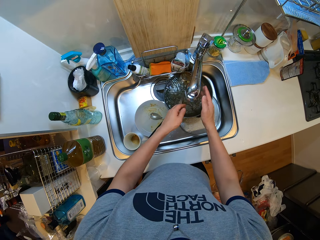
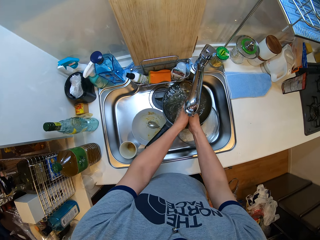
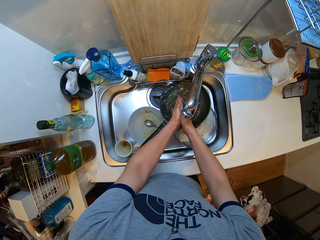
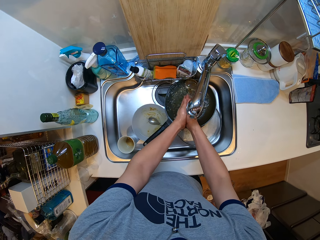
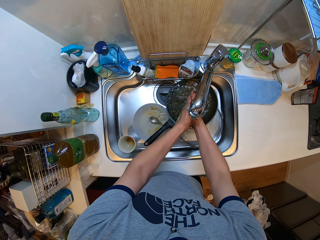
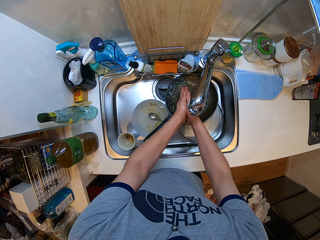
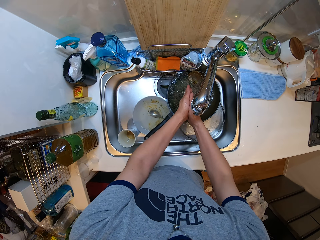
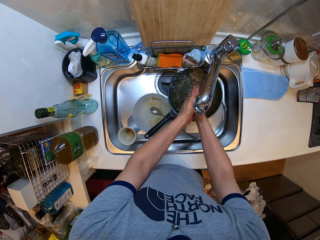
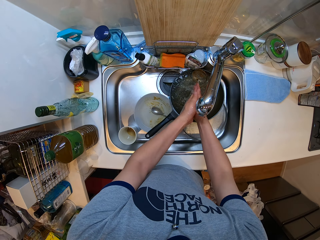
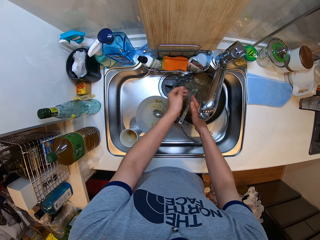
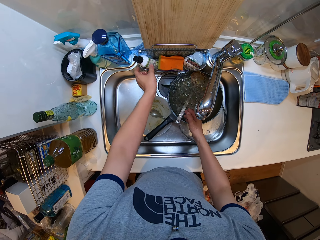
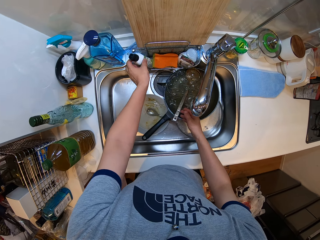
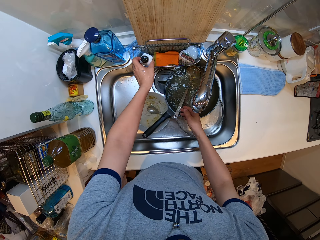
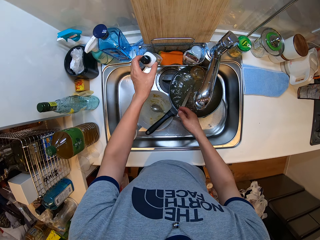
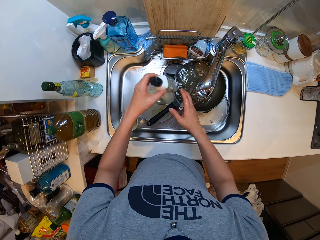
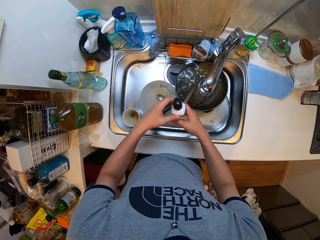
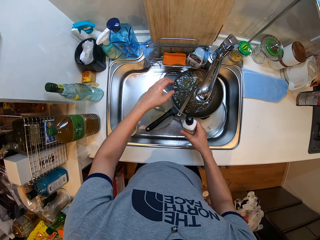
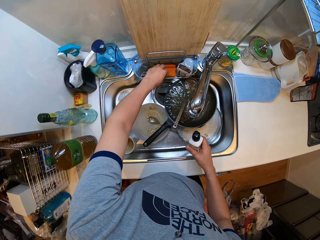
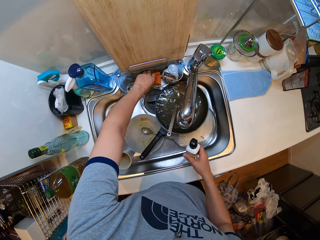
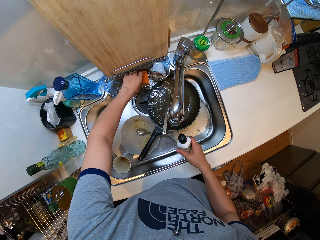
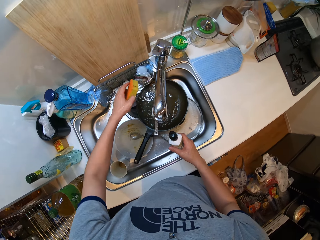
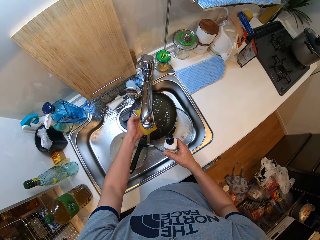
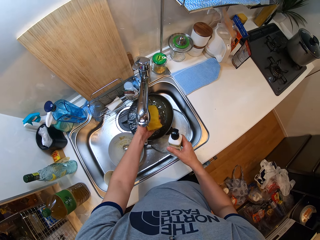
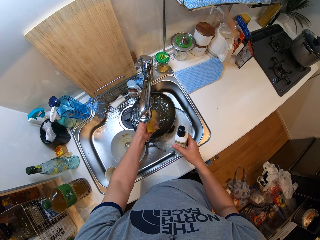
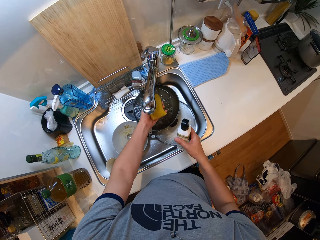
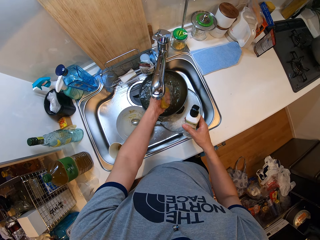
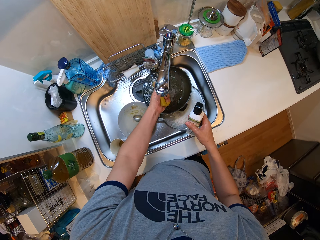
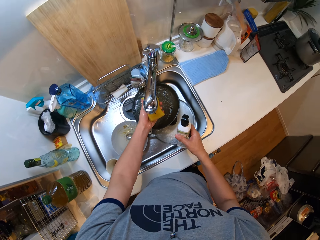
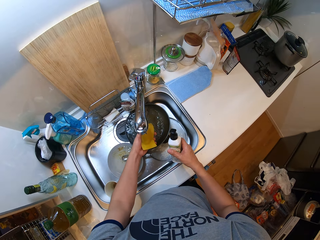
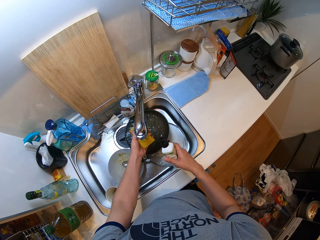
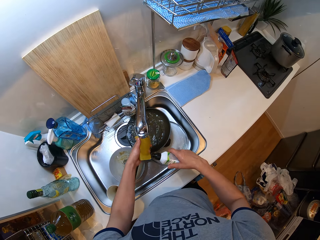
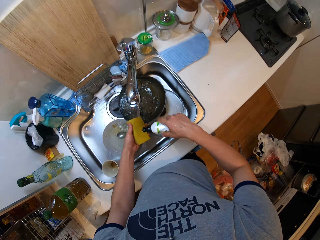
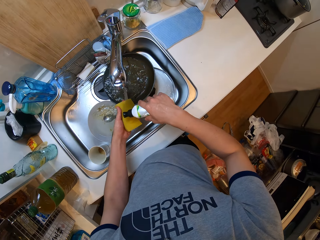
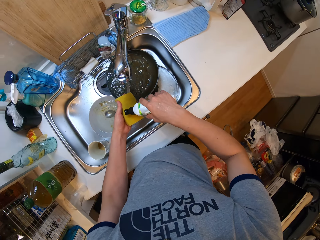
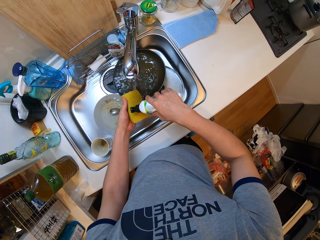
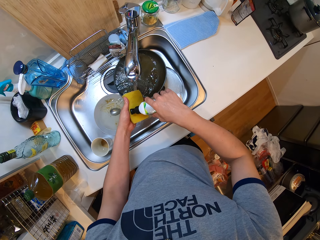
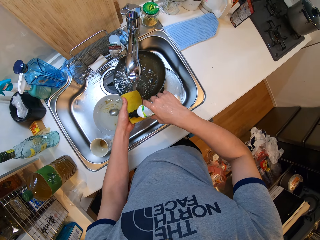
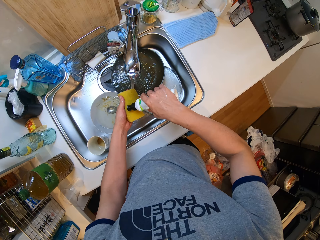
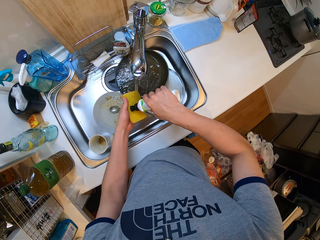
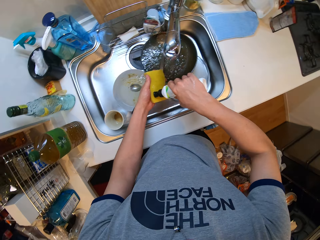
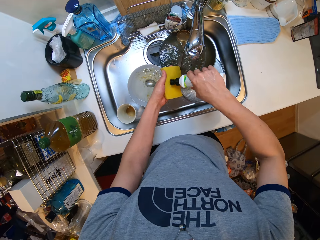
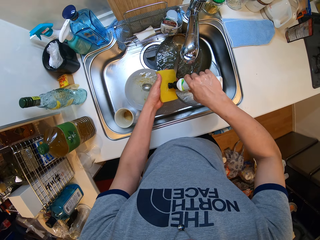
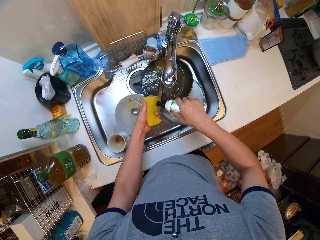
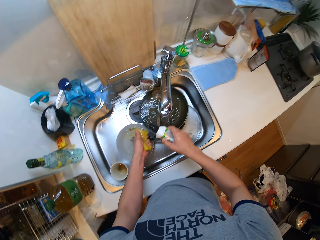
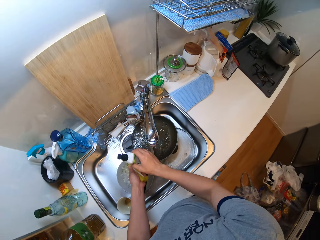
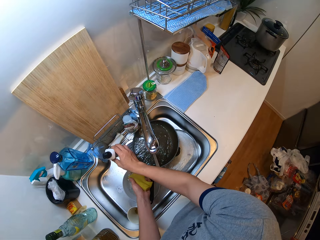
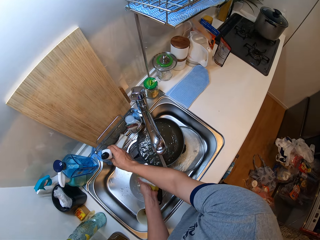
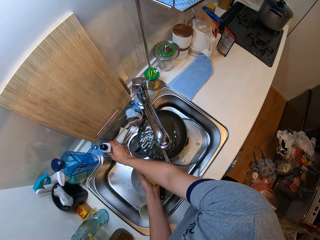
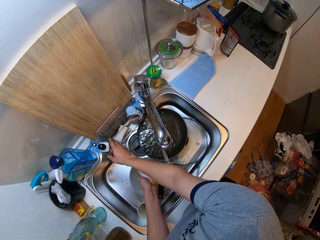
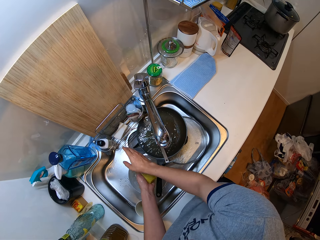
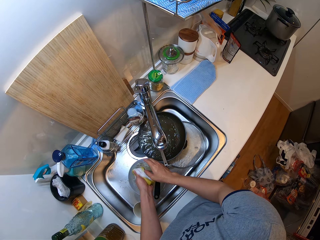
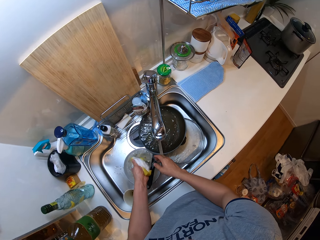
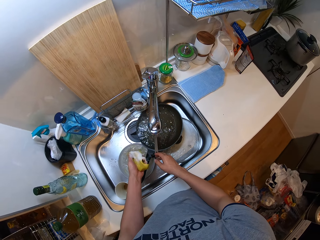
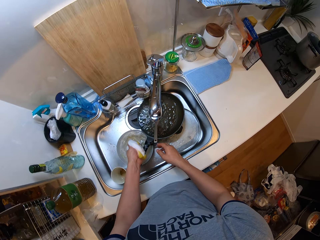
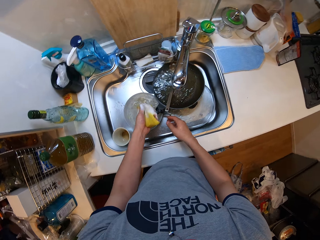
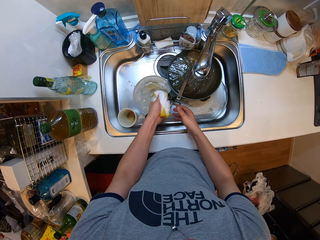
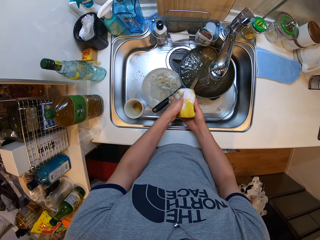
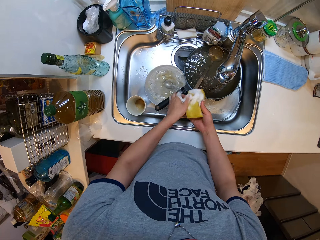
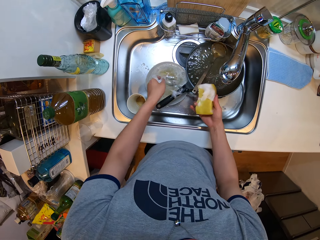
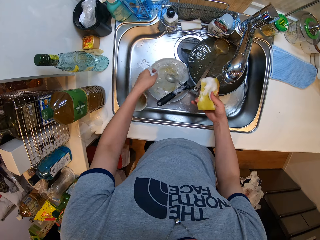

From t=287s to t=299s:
The camera wearer rotates the tap. He washes his hand from the tap. He picks the utensil soap. He picks a sponge, rinses the sponge, and applies soap on the sponge. He puts the soap bottle on a sink storage holder.

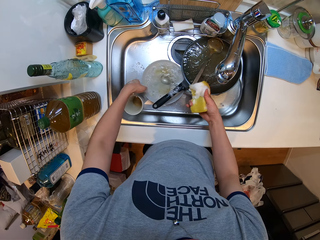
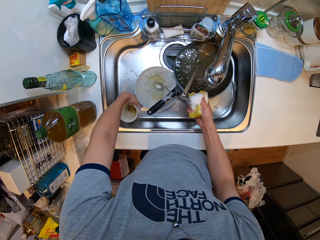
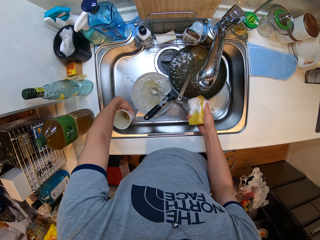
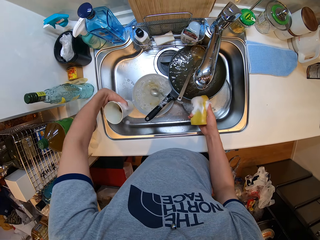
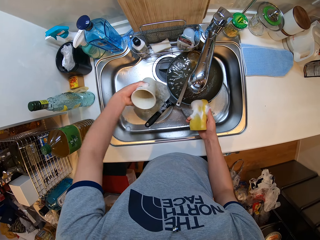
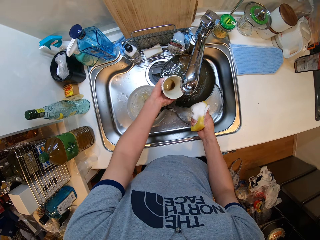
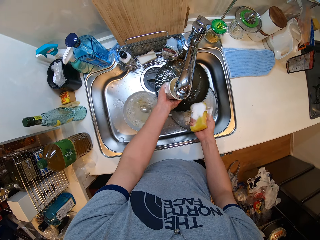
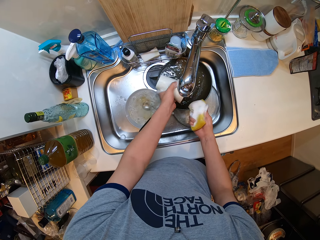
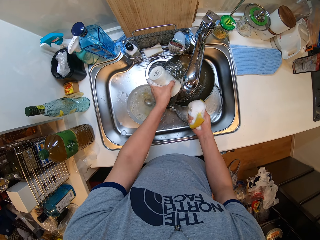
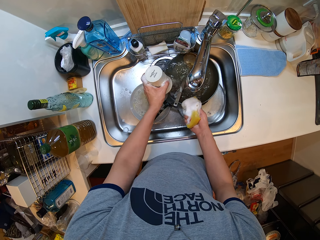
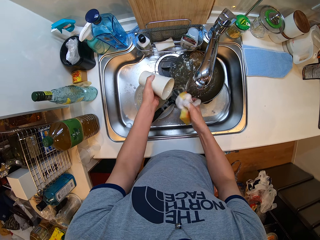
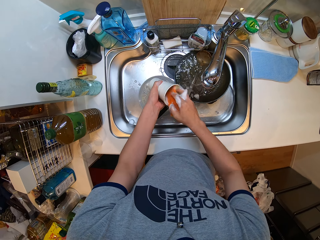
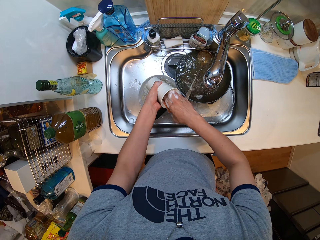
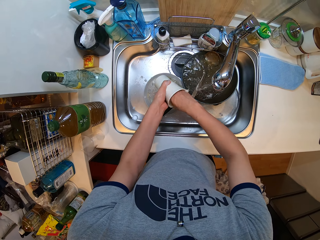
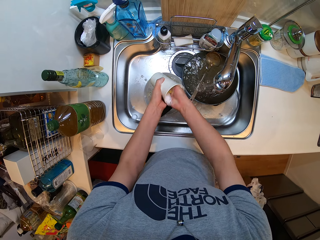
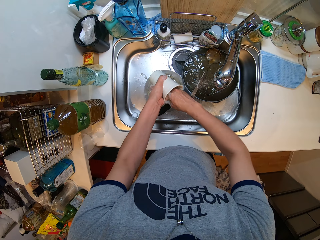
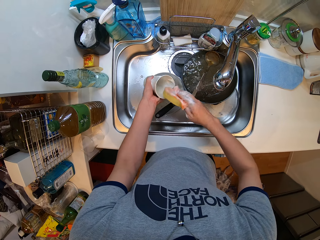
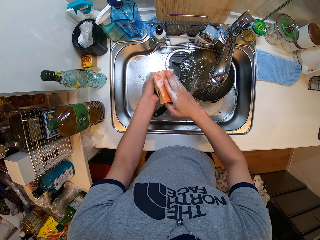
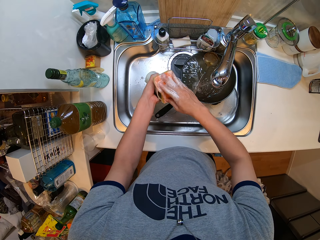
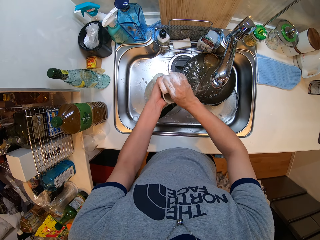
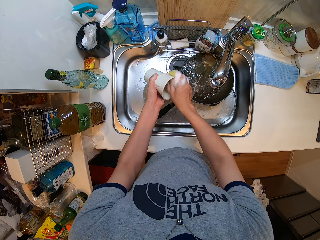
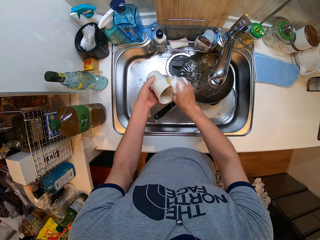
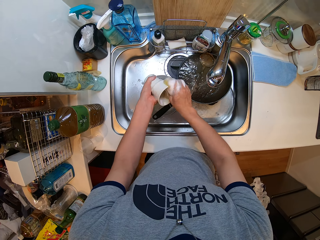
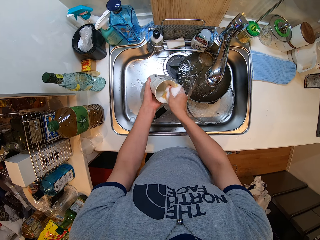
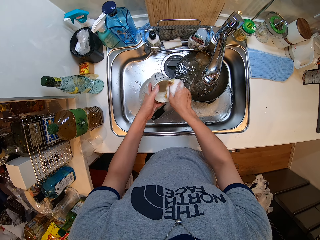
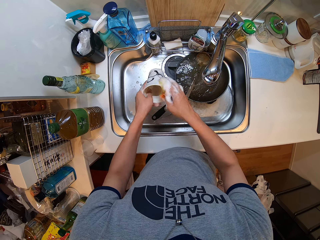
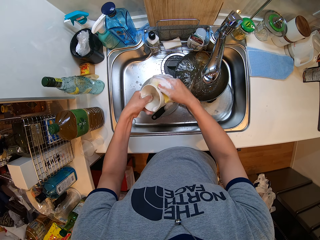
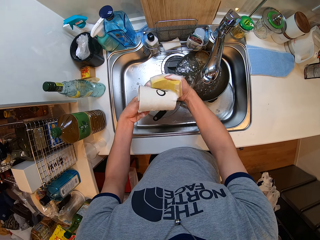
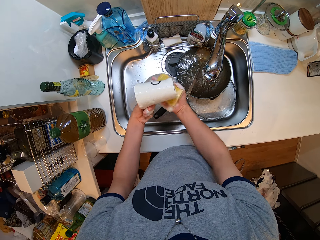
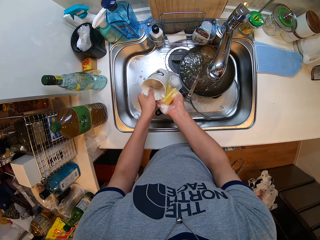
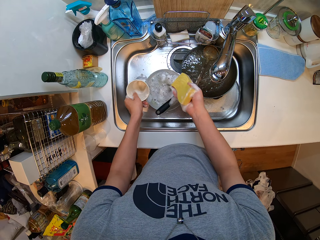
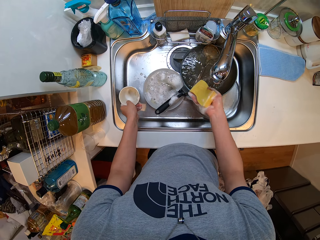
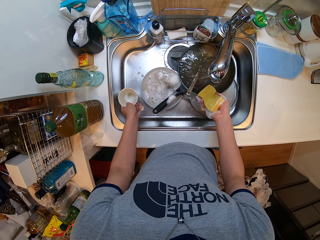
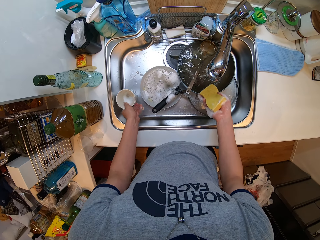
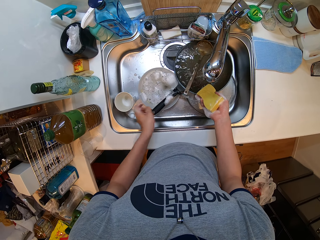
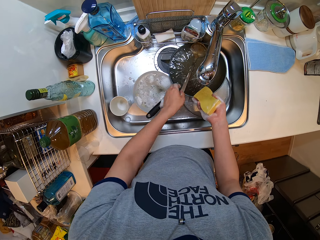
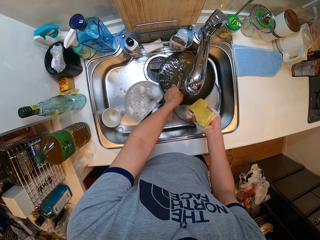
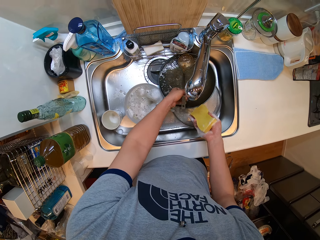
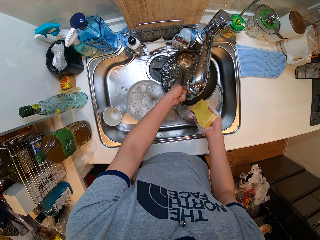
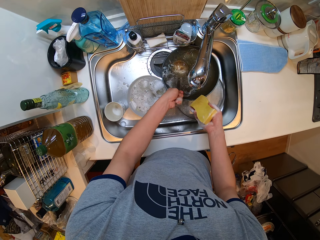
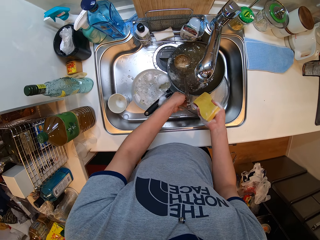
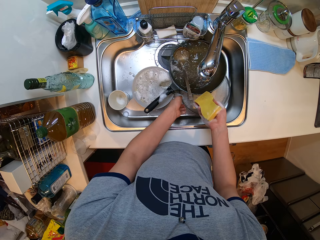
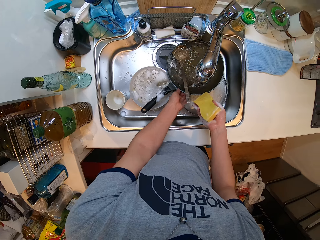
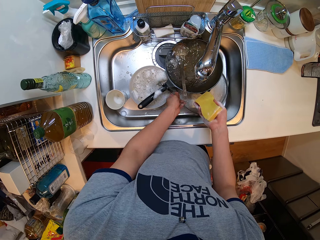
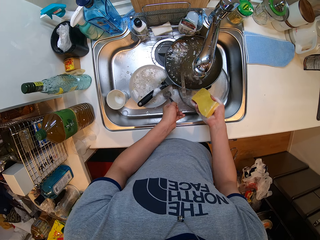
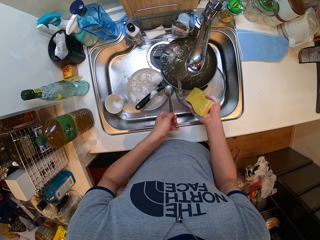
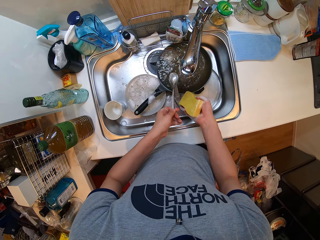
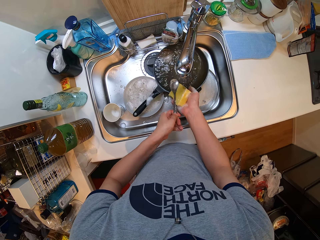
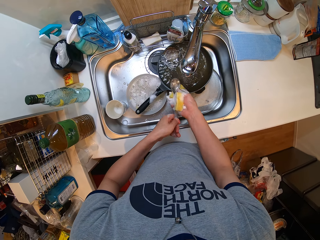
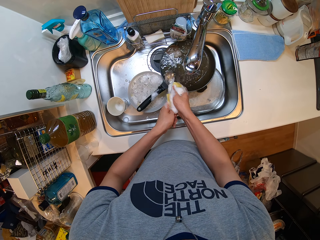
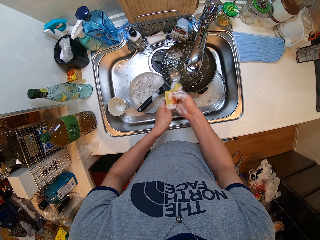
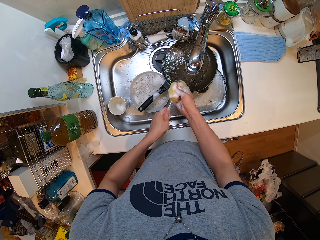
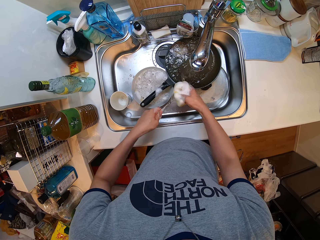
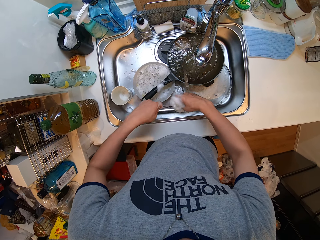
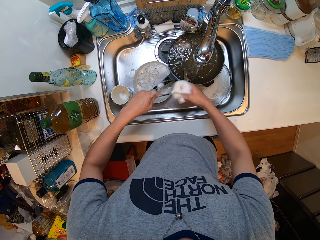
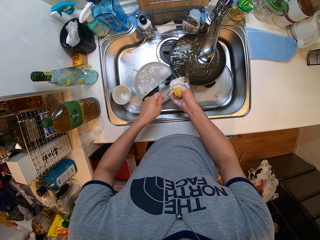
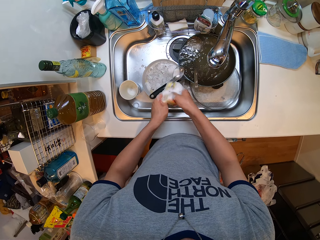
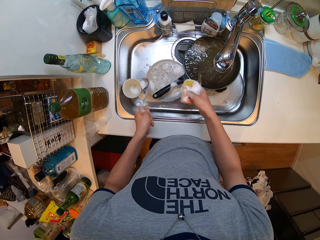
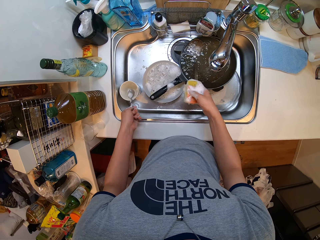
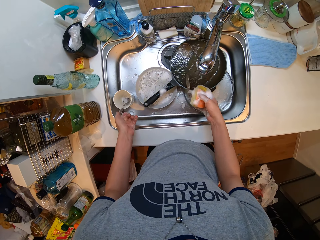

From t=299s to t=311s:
The camera wearer picks a cup. He adds water in the cup, pours water off the cup, and washes the cup with a sponge. He puts the cup in the sink. He picks a gravy ladle and pulls his hand off the gravy ladle. He picks a spoon. He washes the spoon, a table spoon, with the sponge.
